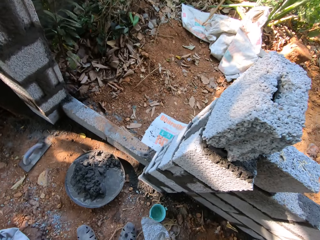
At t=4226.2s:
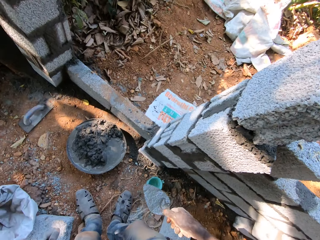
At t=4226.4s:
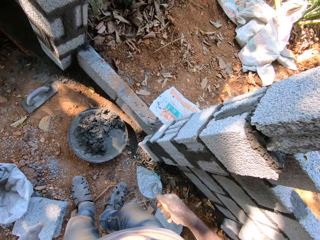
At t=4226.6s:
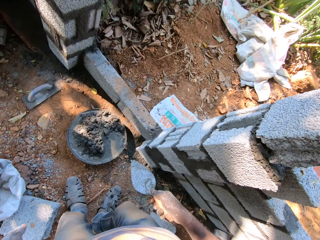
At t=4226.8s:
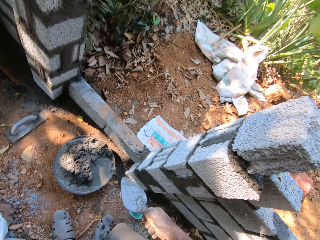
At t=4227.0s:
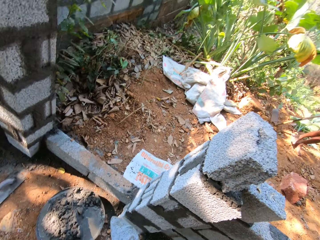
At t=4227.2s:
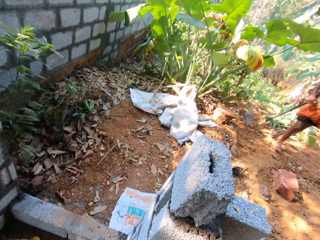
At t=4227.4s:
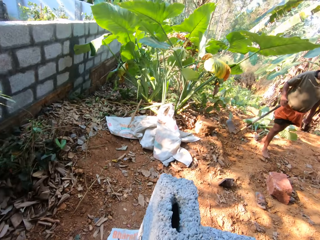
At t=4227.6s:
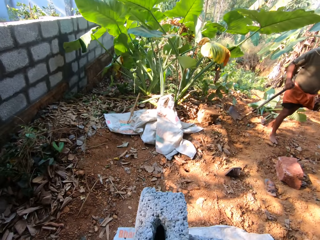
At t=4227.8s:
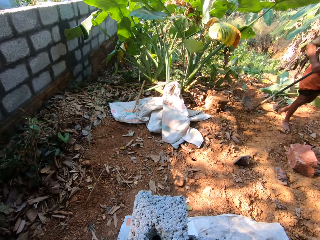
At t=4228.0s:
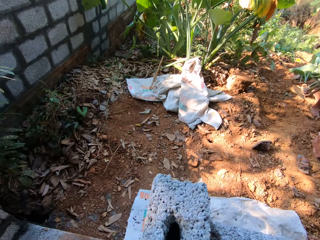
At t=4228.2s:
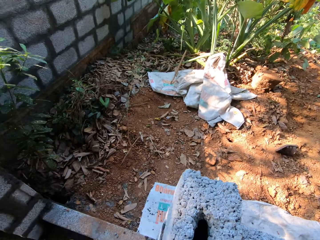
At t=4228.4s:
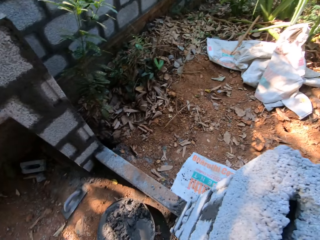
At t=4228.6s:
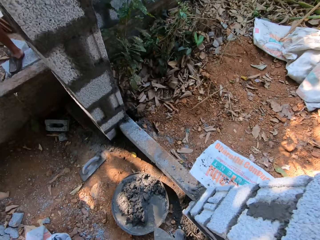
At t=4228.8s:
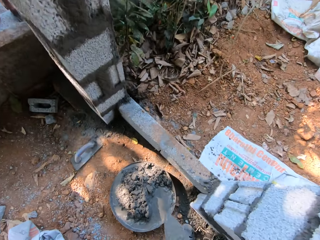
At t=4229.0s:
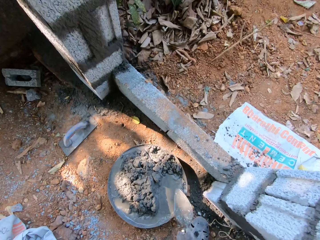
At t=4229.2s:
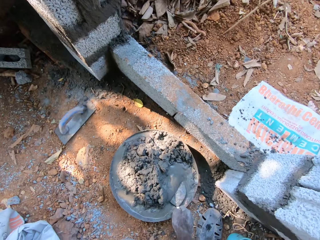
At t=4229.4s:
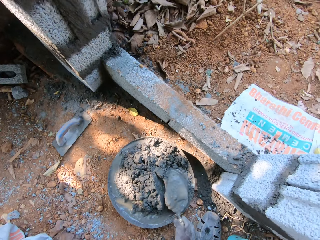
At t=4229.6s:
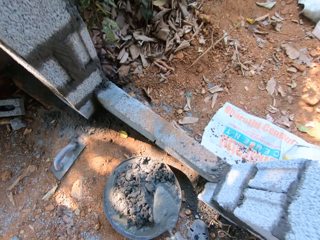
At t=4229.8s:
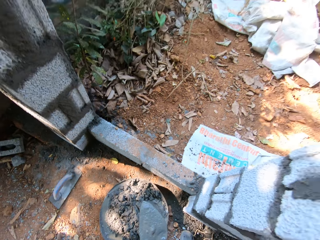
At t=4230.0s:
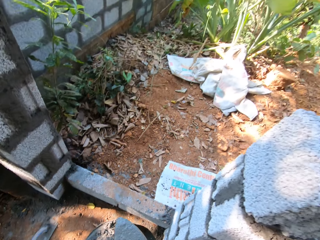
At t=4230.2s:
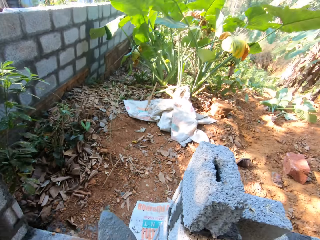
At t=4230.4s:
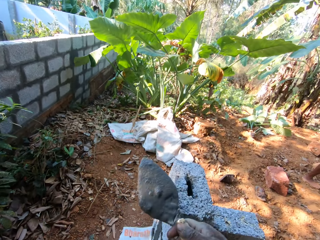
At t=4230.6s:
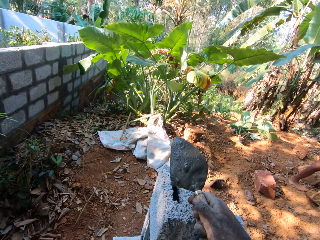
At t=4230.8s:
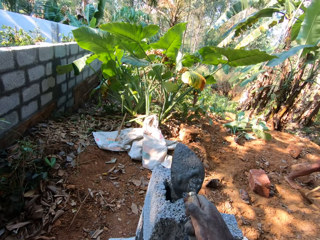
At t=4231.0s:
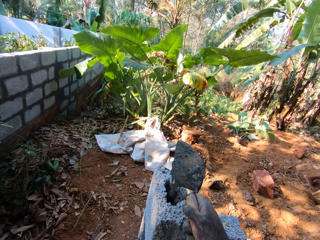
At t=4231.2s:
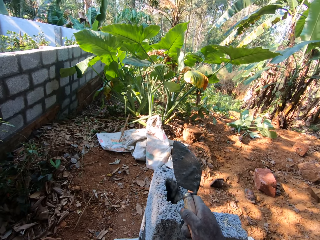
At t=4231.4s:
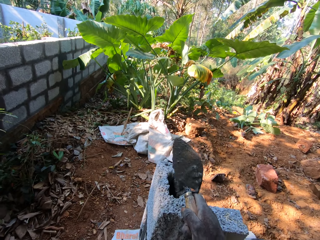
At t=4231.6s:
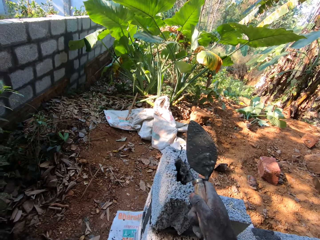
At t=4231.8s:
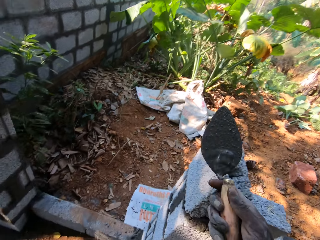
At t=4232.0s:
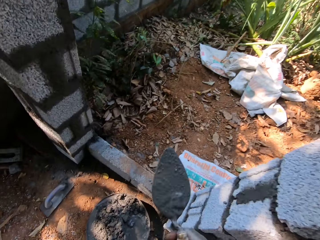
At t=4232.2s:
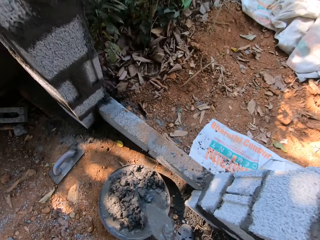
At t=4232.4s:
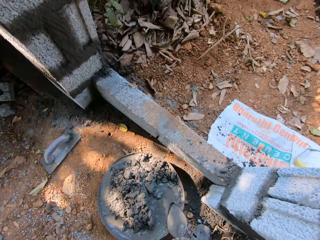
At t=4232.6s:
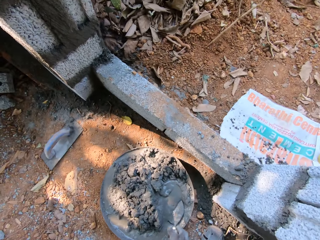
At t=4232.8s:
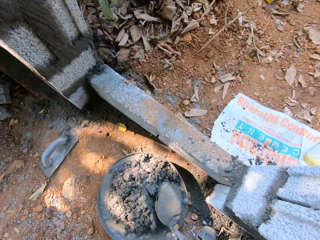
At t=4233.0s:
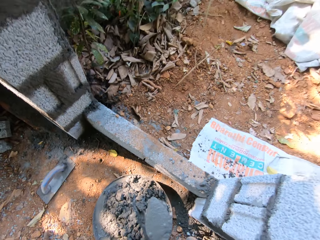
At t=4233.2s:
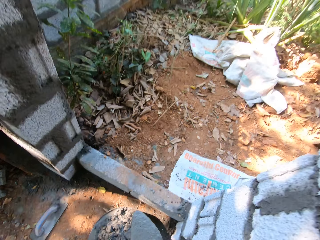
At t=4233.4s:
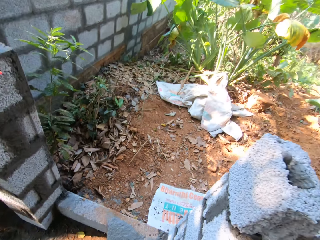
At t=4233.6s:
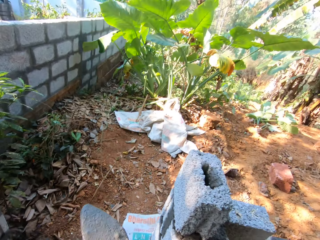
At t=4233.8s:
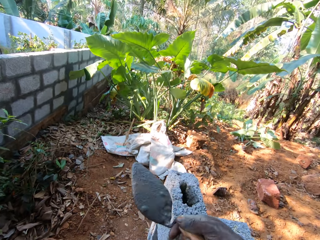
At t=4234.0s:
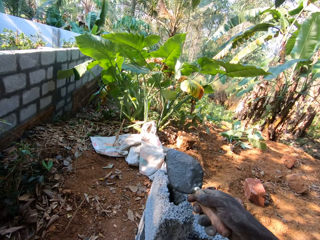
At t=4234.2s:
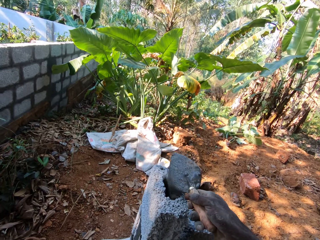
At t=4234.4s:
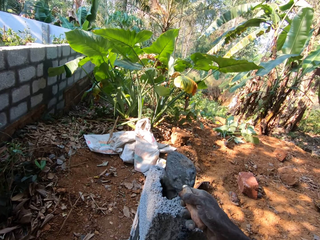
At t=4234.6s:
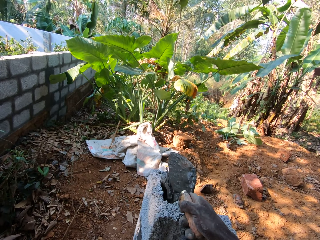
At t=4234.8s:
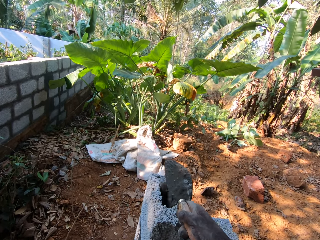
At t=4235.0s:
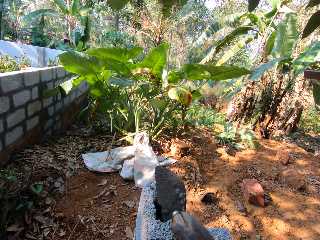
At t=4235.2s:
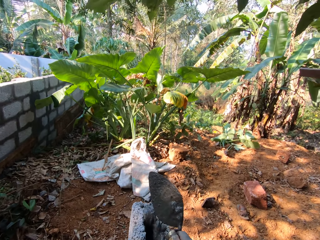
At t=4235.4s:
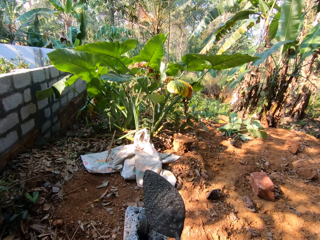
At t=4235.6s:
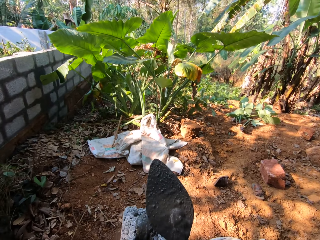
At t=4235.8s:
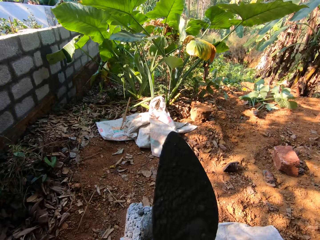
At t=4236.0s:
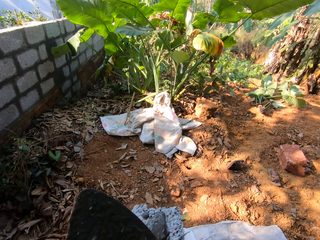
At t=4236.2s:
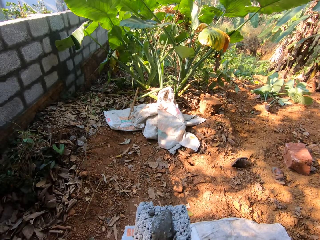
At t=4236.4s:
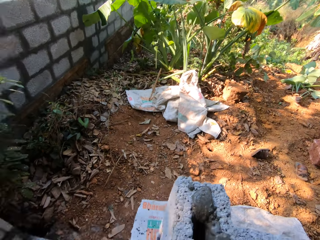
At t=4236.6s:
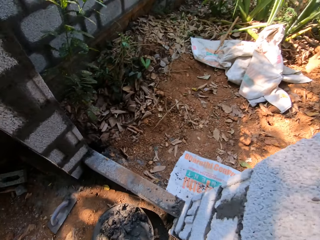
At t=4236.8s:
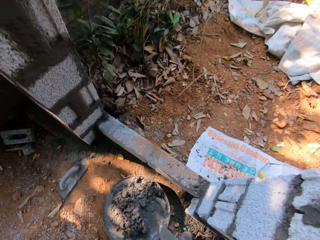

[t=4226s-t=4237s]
The camera wearer looks around. He takes mortar from the head pan with the hand trowel in his right hand. He pours the mortar into the block hole with the hand trowel in his right hand. He takes mortar from the head pan with the hand trowel in his right hand again. He pours the mortar into the block hole with the hand trowel in his right hand again.

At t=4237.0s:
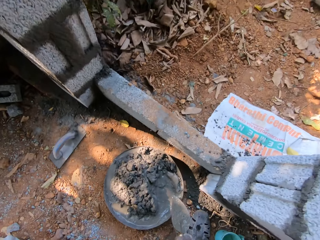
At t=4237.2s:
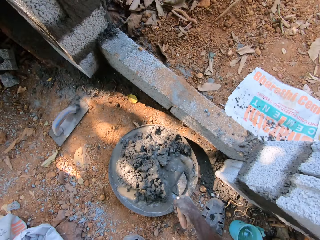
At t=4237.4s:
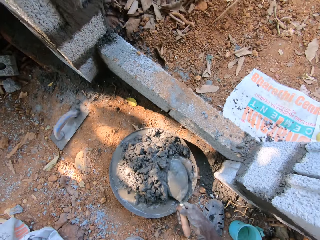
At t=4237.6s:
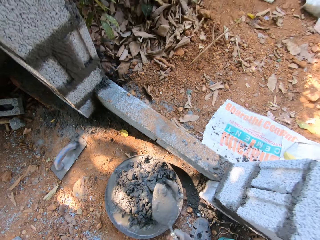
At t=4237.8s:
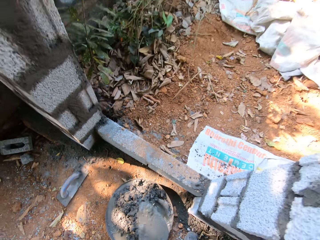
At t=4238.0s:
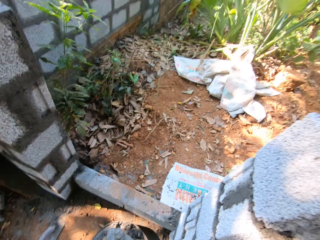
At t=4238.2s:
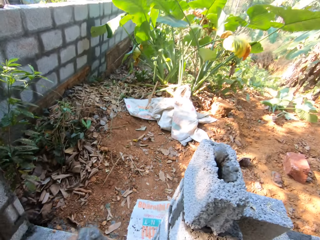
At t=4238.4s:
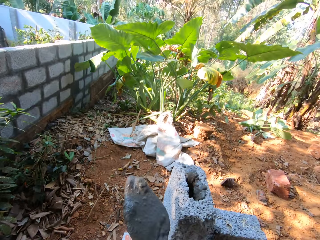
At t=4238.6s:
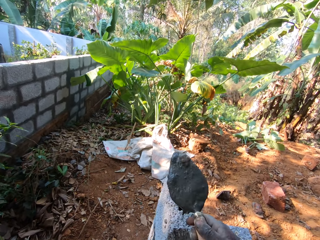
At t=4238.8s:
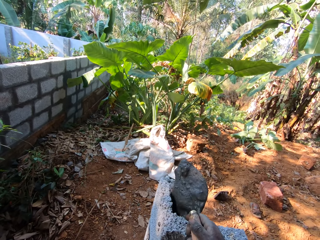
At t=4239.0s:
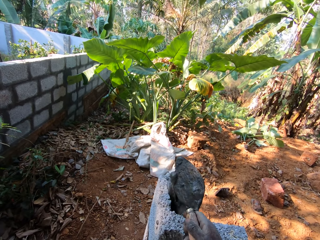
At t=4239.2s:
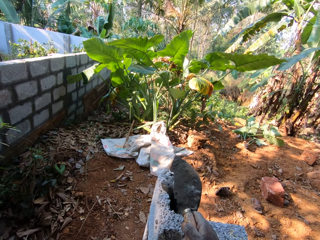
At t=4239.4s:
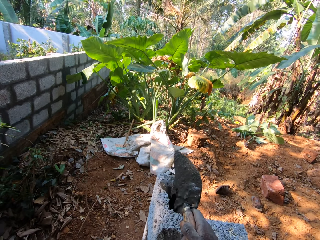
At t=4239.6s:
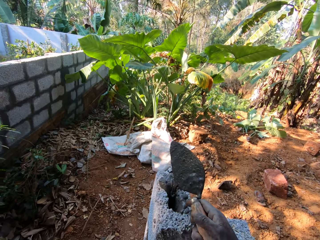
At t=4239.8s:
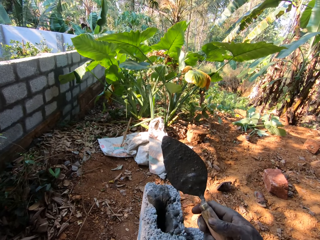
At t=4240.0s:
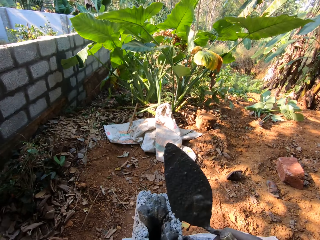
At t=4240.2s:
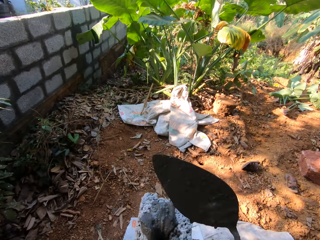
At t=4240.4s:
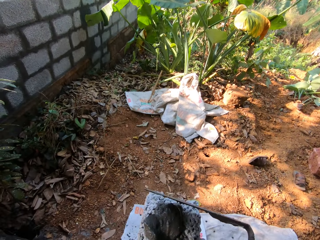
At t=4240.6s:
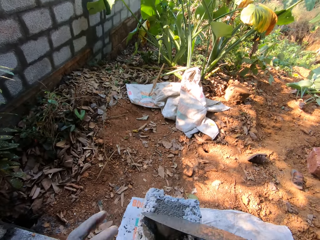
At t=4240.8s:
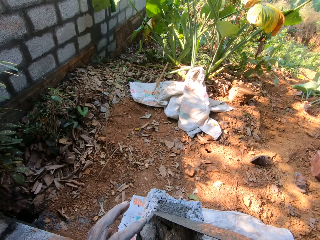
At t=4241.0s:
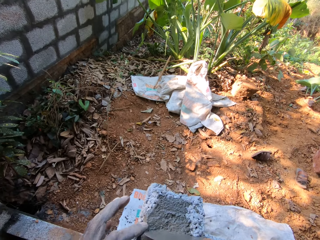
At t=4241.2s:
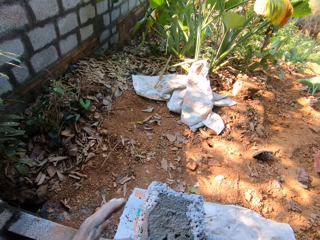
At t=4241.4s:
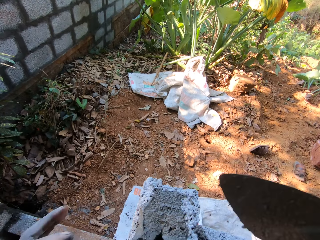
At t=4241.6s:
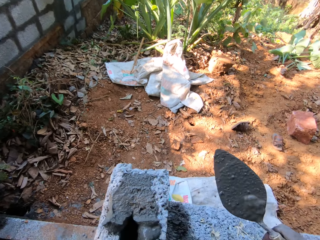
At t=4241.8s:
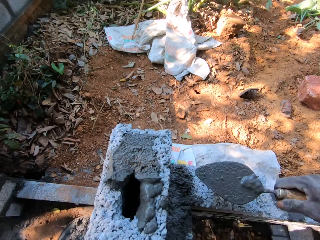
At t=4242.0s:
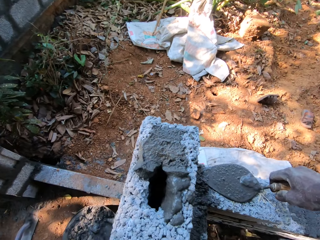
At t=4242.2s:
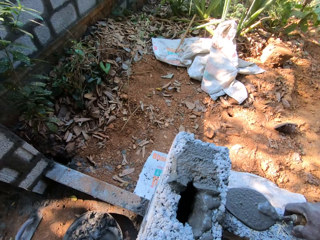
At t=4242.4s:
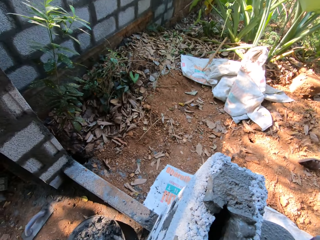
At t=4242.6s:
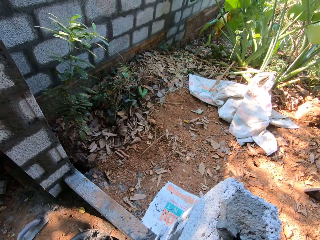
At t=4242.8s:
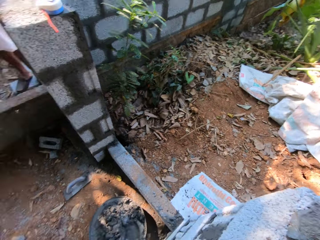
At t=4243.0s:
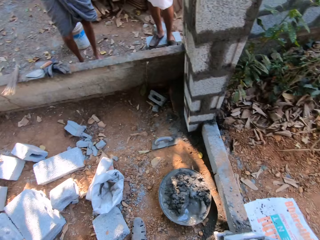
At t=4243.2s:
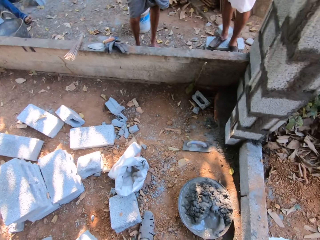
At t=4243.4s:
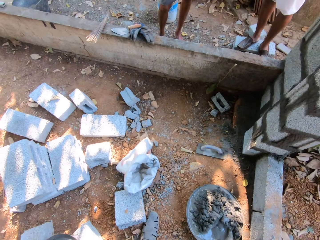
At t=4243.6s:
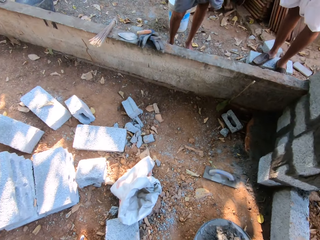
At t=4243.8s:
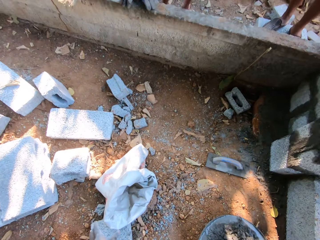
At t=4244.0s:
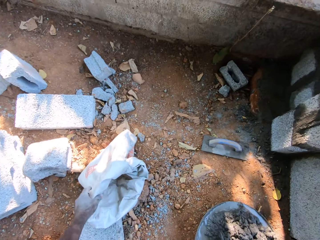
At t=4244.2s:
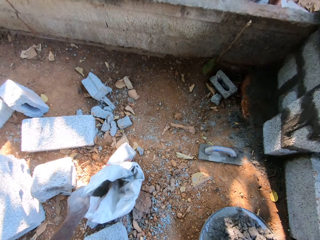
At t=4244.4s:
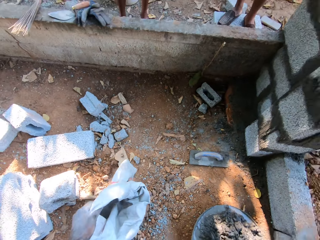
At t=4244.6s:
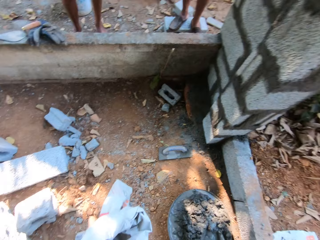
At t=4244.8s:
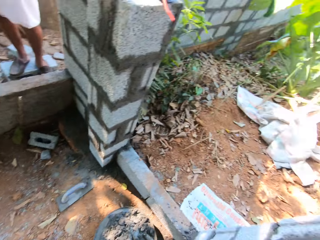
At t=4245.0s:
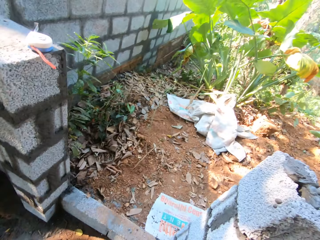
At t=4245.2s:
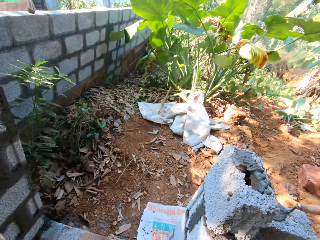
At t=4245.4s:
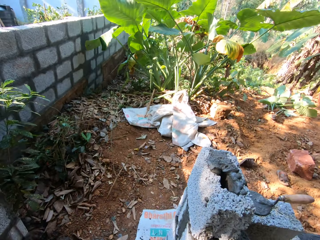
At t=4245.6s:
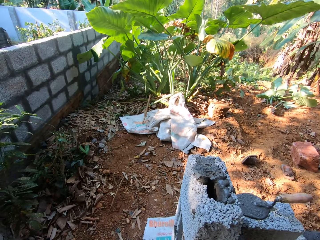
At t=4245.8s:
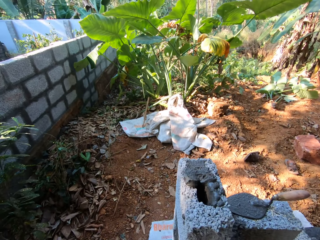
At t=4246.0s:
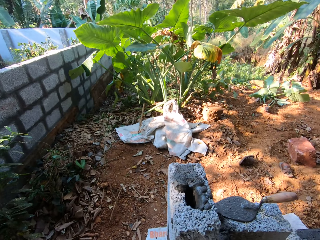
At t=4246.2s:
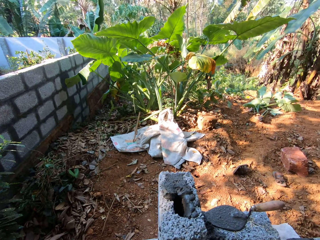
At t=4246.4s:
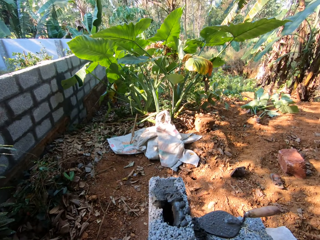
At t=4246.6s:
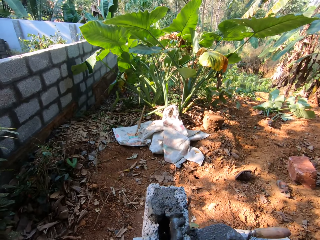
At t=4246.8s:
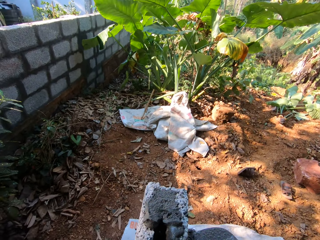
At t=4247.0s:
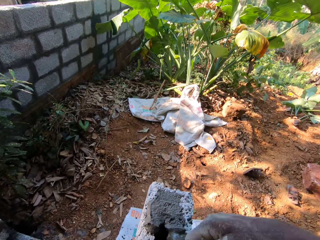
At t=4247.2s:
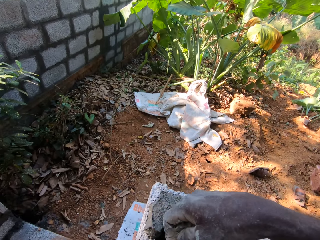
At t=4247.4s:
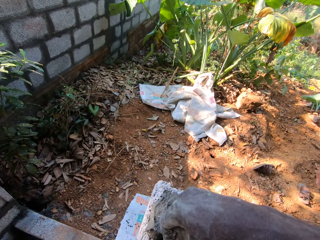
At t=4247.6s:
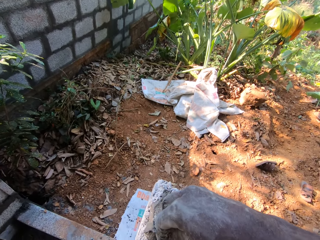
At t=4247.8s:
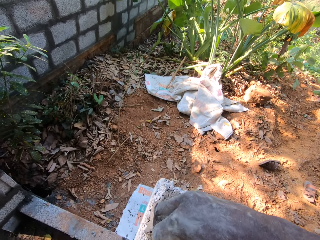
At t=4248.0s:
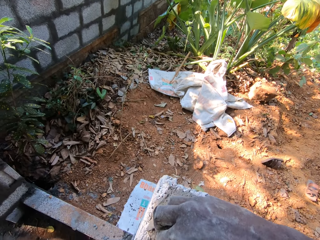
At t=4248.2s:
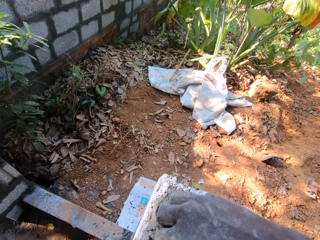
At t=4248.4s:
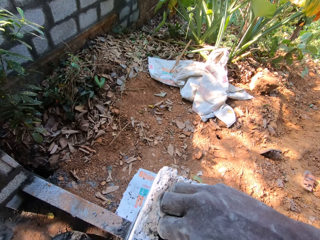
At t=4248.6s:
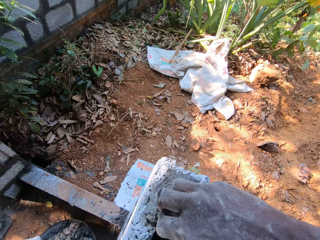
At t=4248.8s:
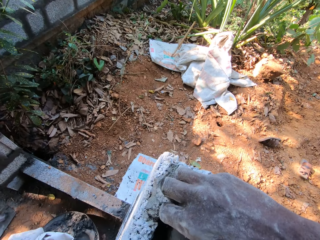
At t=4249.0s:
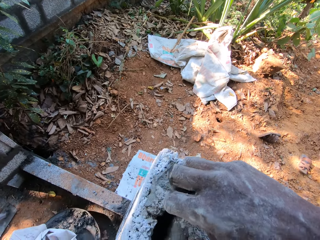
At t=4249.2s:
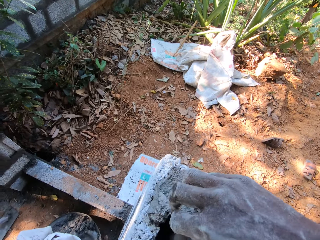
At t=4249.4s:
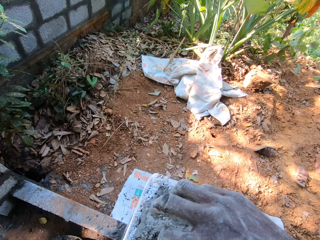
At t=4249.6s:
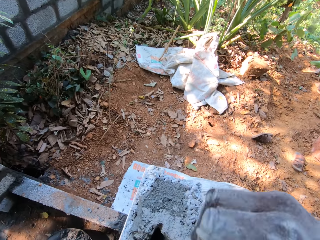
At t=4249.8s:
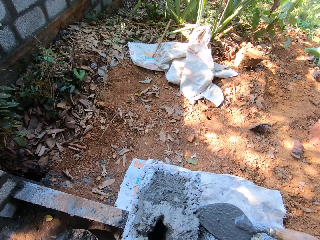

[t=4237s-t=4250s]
The camera wearer takes mortar from the head pan with the hand trowel in his right hand. He pours the mortar into the block hole with the hand trowel in his right hand. He scrapes the mortar from the block with the hand trowel in his right hand. He scrapes the mortar from the block with his left hand. He drops the hand trowel on the fence with his right hand. He picks the sack from the floor with his left hand. He pours cement into the block hole with his right hand.
